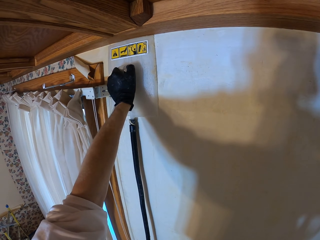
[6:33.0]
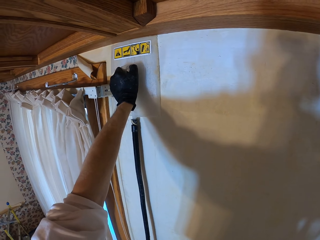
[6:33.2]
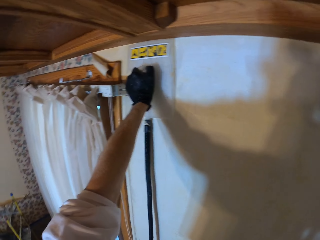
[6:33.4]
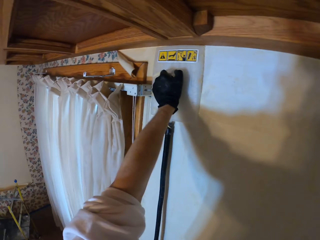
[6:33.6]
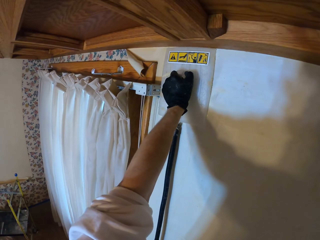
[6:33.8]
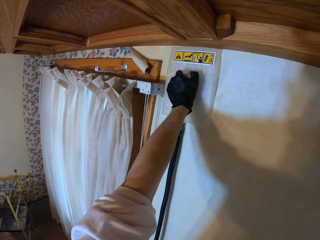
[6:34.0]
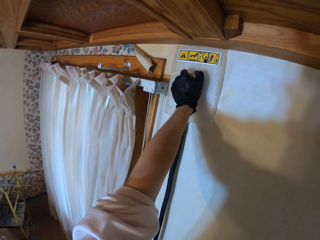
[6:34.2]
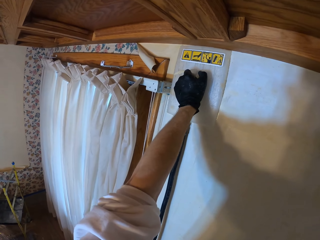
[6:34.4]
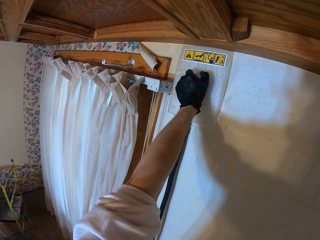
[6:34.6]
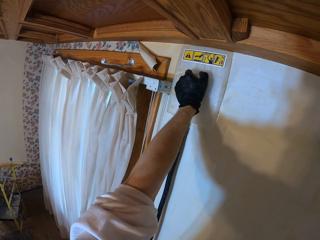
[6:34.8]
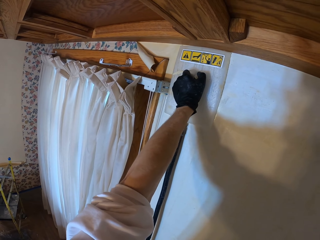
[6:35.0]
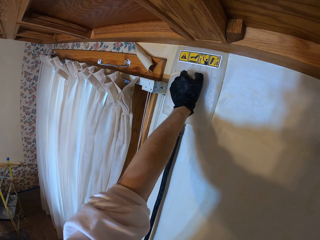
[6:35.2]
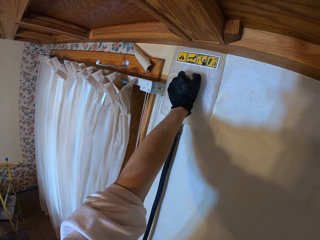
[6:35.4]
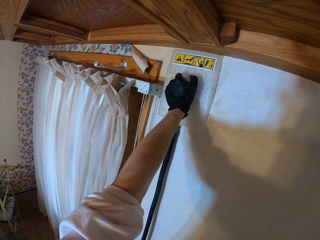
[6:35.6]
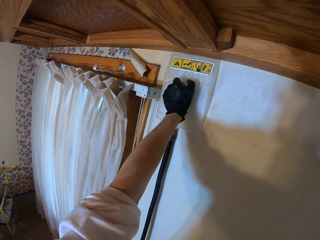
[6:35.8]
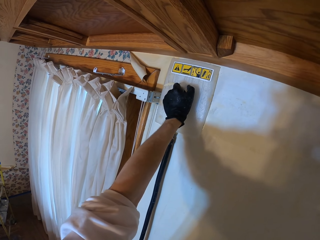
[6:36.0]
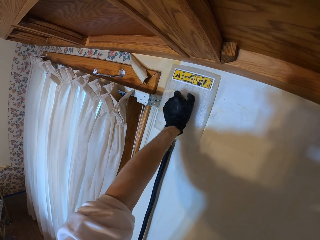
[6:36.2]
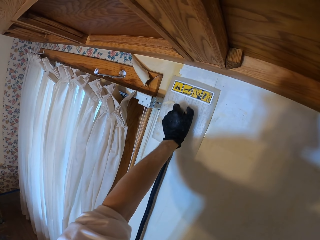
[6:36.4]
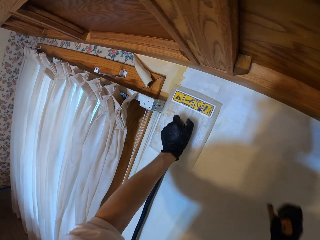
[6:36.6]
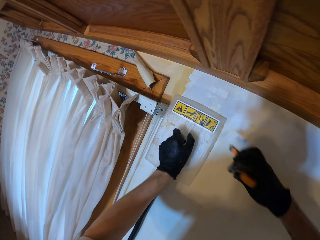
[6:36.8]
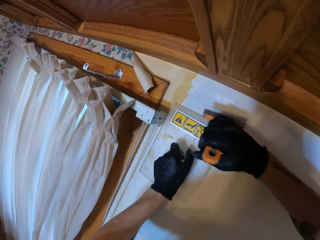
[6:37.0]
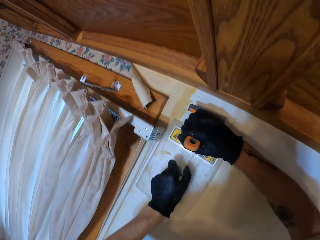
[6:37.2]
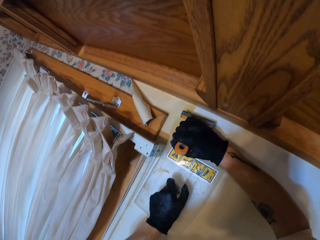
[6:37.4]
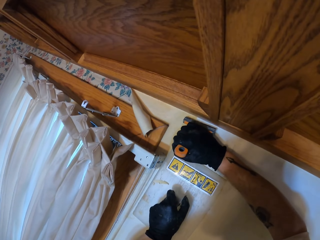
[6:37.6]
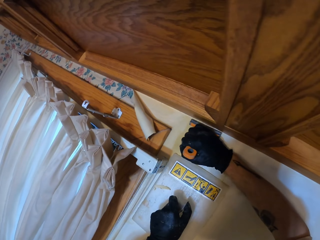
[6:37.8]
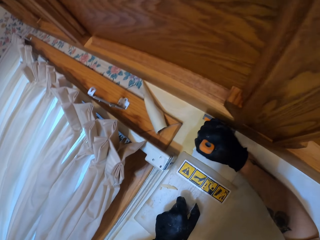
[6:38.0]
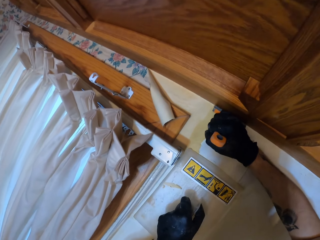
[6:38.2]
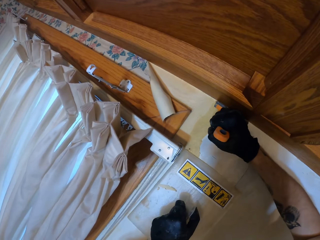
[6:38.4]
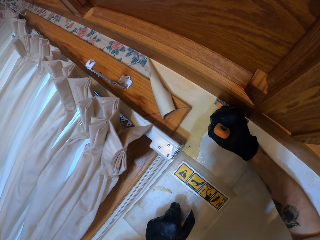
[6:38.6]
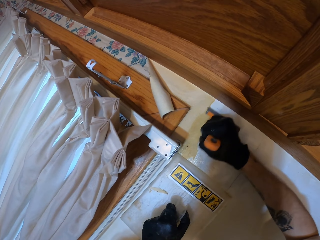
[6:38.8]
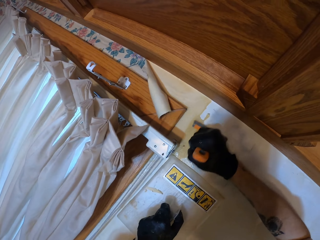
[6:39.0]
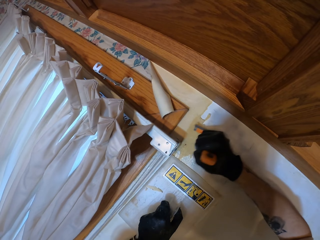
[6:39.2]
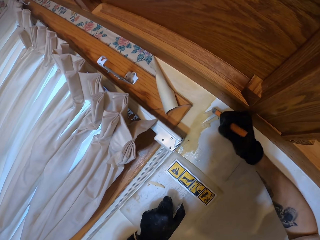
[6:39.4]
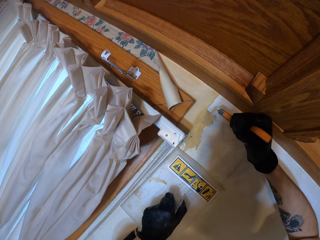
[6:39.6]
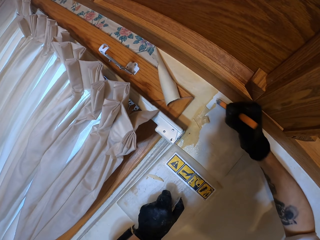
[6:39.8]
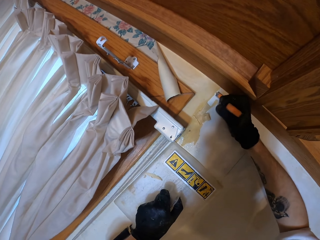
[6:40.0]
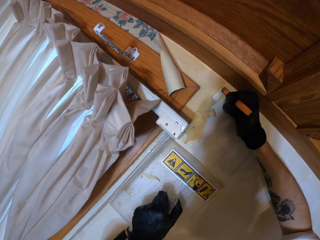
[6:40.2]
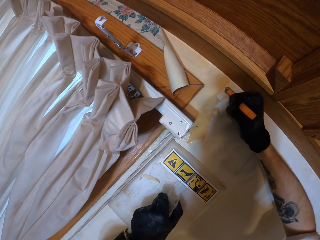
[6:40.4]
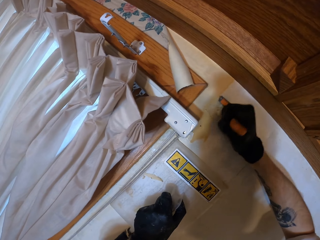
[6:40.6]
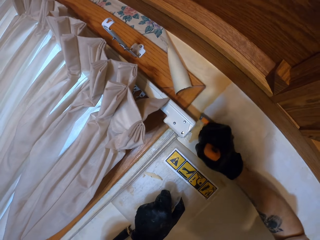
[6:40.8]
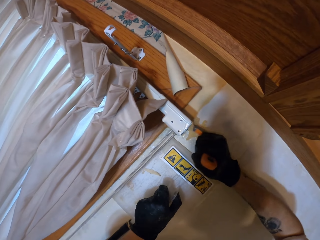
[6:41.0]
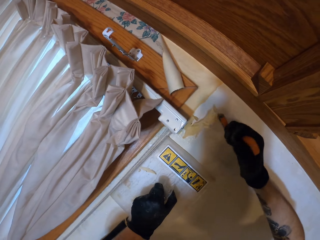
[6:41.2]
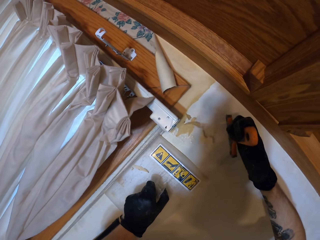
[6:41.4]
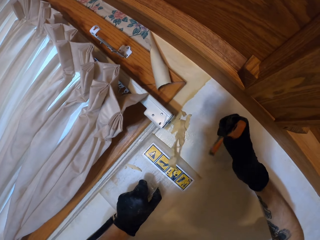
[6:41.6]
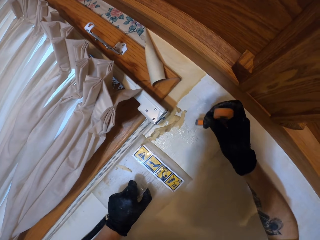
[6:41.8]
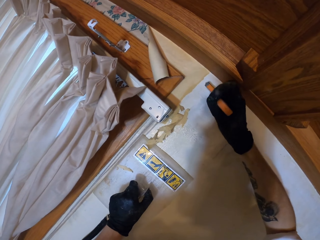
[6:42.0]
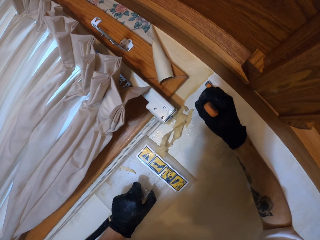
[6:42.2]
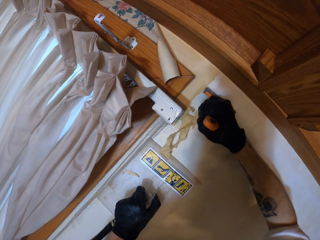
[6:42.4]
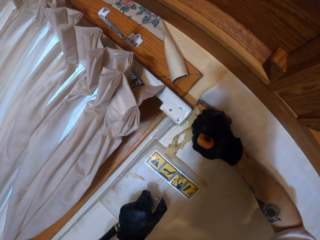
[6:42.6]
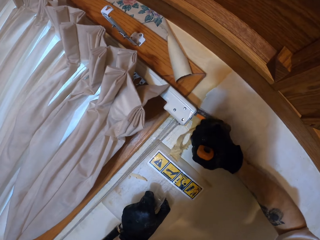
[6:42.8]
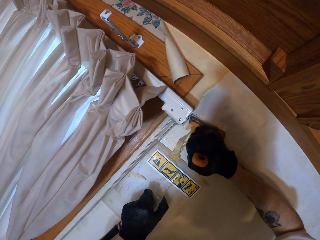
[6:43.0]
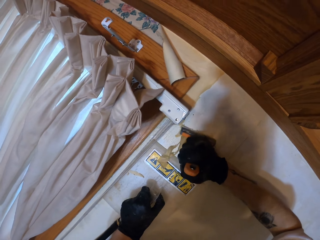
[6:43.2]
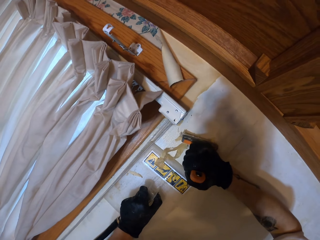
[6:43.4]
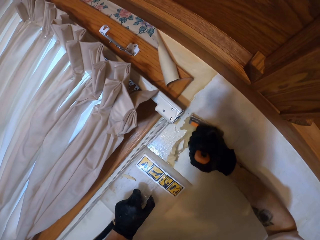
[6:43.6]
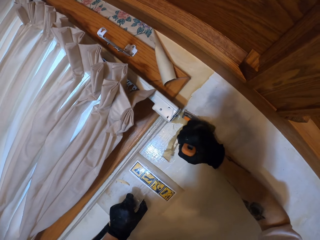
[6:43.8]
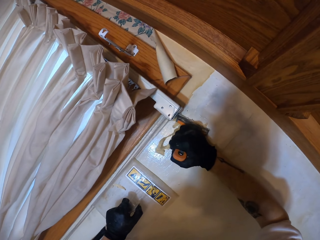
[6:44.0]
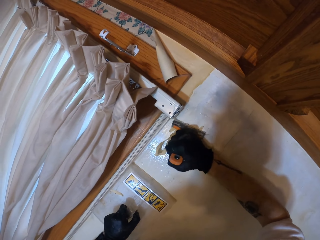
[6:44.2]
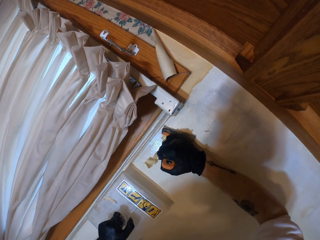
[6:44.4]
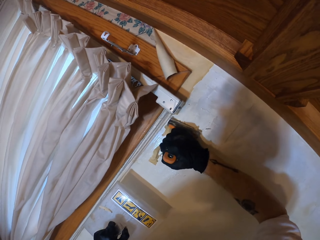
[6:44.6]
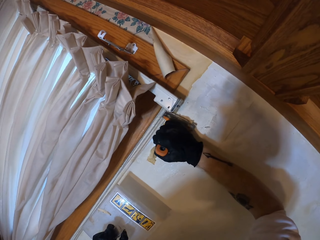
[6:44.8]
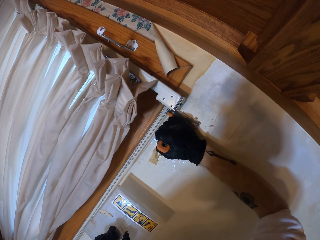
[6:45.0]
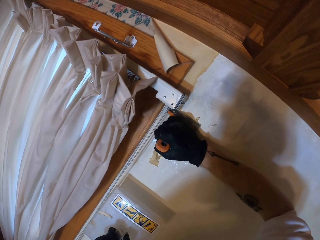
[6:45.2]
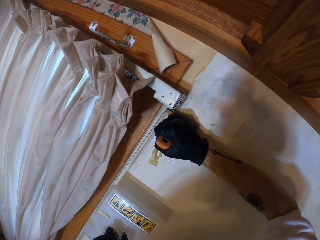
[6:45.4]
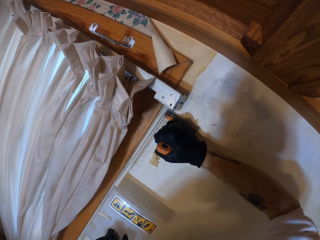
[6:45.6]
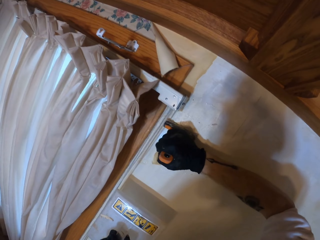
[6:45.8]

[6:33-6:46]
The camera wearer looks around. They slightly move the wallpaper steamer or plastic float. They lift the right hand and remove paint from the wall with a scraper. They move the plastic float and remove paint from the wall with the scraper.

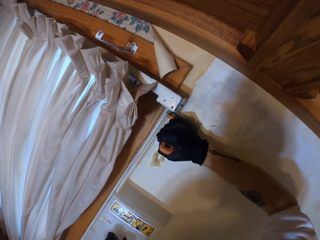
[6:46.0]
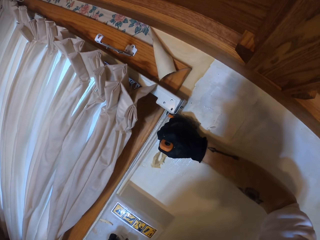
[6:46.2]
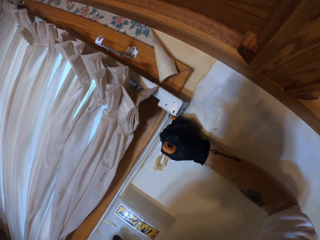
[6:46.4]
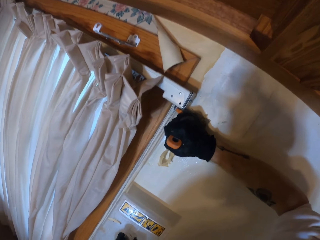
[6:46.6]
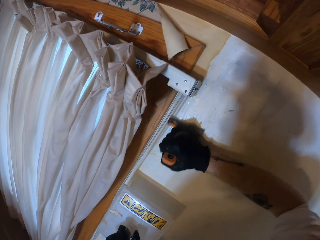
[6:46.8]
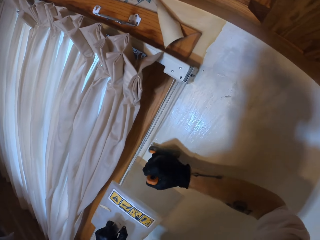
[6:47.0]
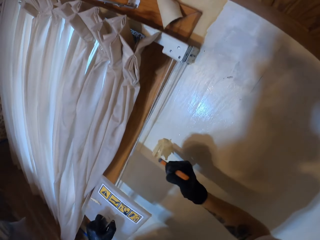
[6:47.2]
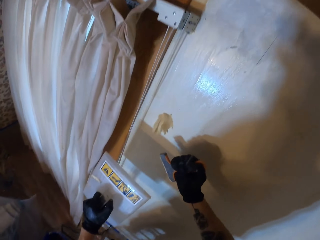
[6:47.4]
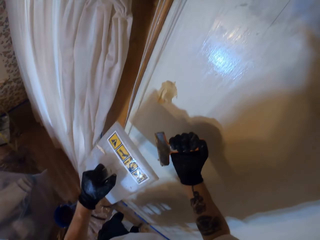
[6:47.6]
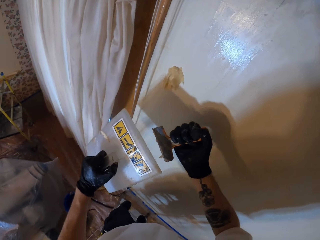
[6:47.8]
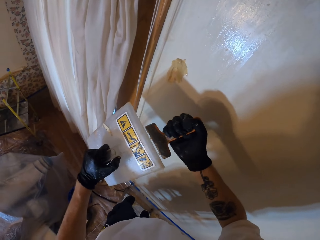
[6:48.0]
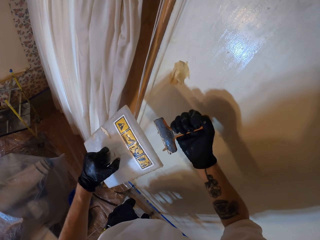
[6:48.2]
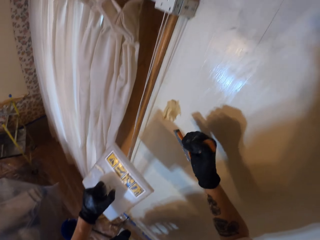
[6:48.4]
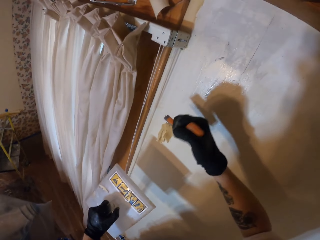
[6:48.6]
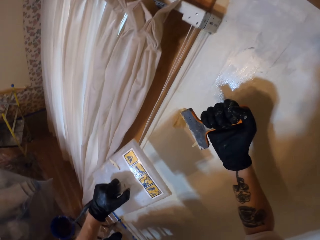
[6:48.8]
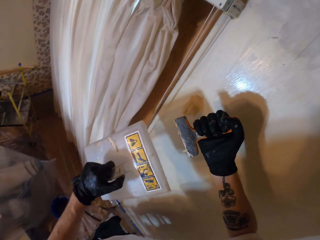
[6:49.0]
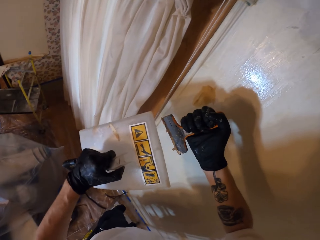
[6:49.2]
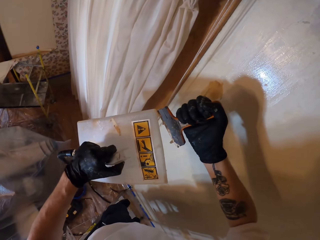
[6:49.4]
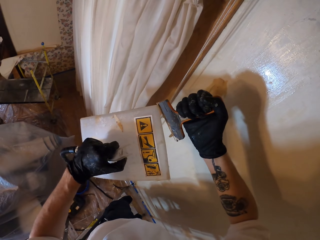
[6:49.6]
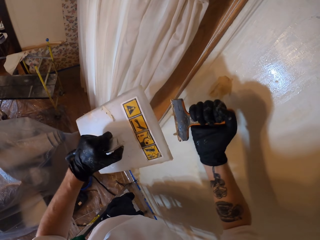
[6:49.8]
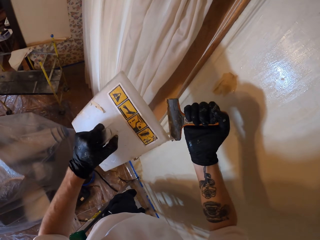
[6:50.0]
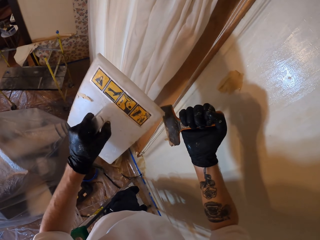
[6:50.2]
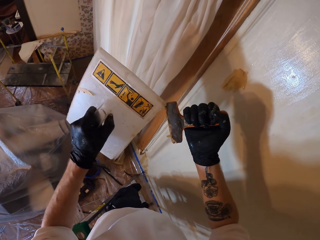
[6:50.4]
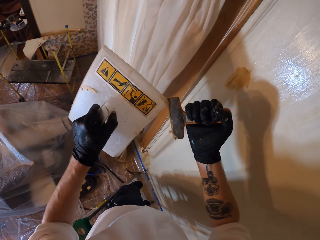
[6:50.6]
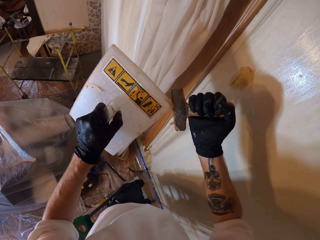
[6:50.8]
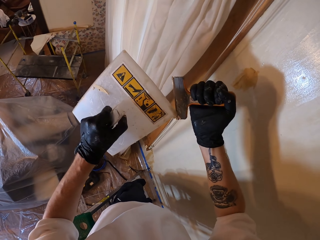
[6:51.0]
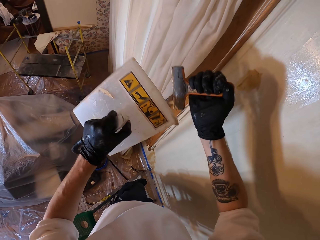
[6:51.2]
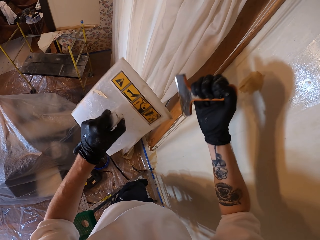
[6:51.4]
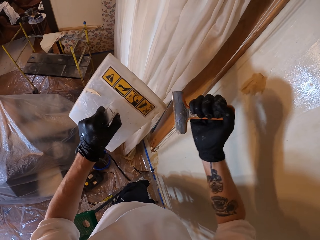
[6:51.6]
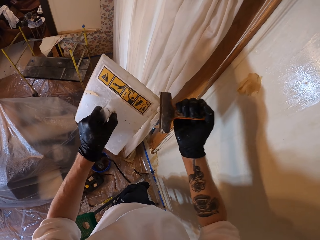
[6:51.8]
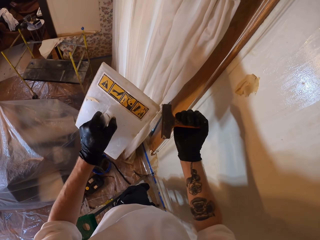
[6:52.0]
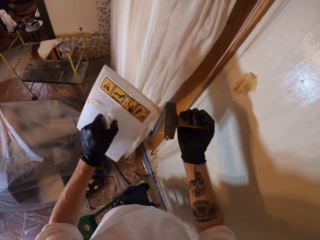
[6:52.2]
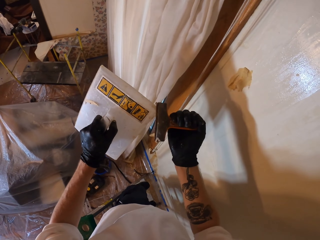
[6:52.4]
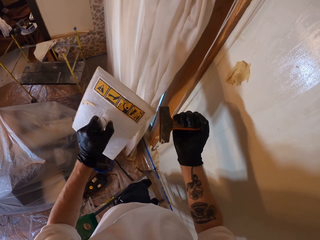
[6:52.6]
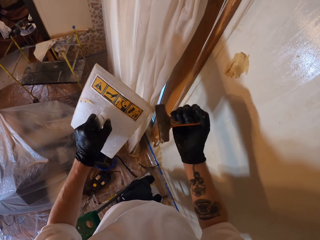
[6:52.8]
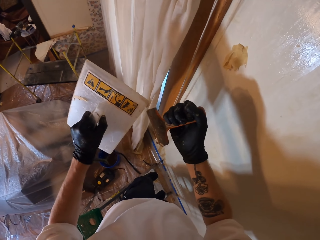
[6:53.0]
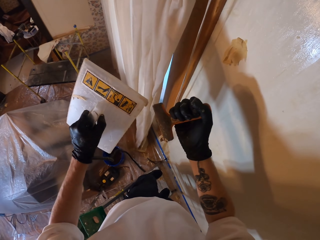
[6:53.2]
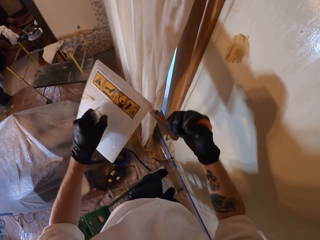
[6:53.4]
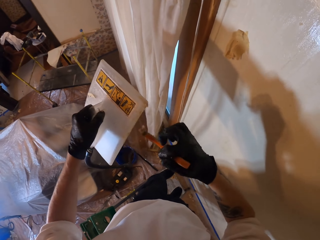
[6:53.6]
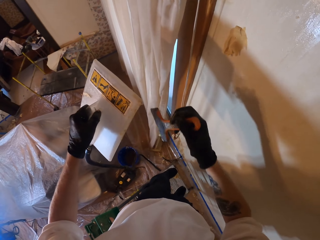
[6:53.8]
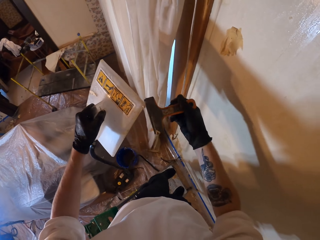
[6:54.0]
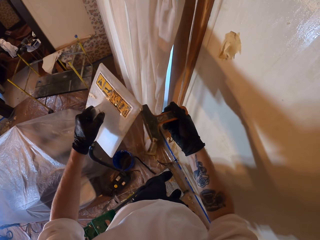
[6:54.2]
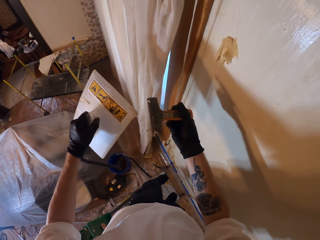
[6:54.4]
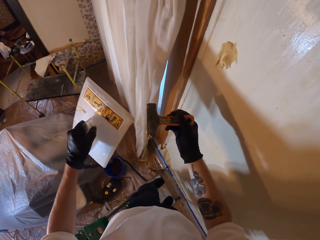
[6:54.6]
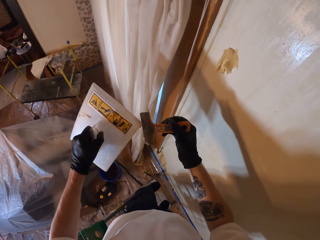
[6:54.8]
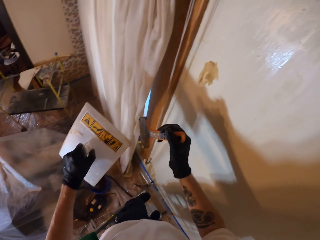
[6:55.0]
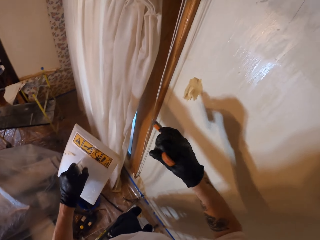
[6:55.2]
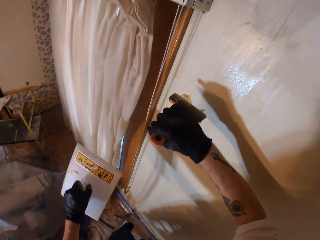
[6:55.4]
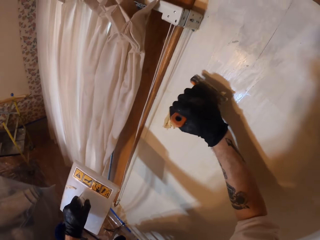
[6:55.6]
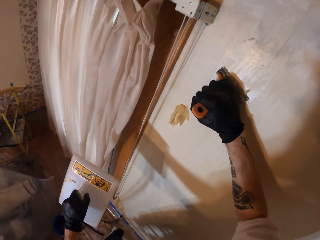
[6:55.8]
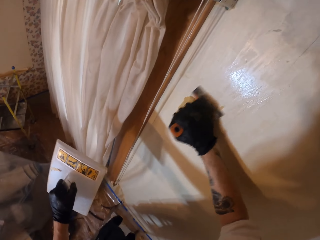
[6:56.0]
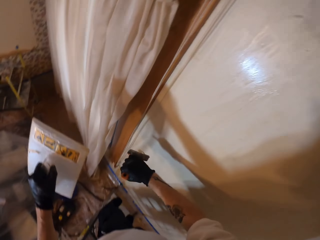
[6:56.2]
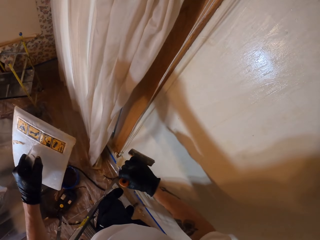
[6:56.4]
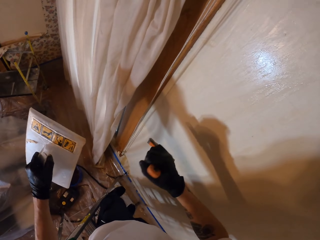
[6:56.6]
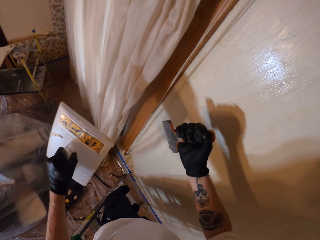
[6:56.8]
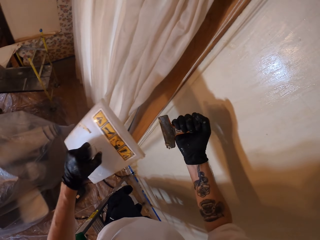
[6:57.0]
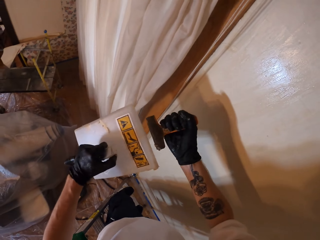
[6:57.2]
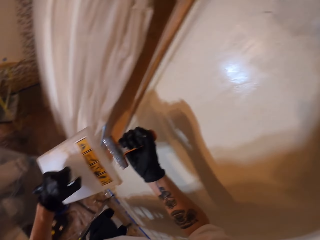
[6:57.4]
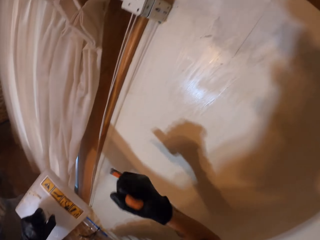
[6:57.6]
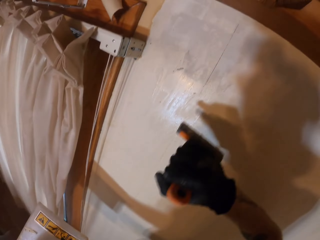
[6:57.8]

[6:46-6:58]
The camera wearer lifts both hands and removes paint from the scraper with the plastic float. They lift both hands and remove paint from the scraper with the plastic float. They rub the wallpaper steamer against the scraper. They lift the right hand. They remove glue on the wall with the scraper. They remove paint from the scraper with the plastic float. They move both hands. They rub the wallpaper steamer against the scraper.
